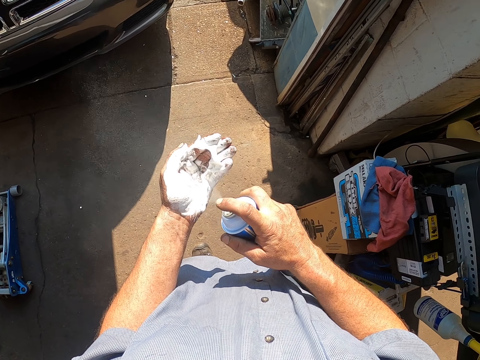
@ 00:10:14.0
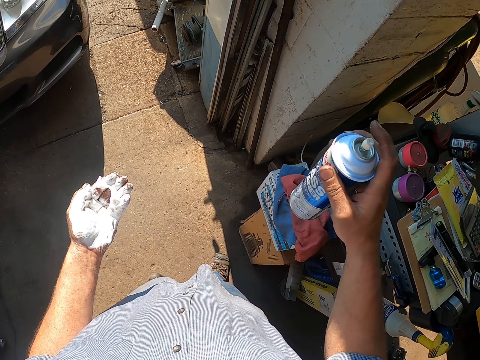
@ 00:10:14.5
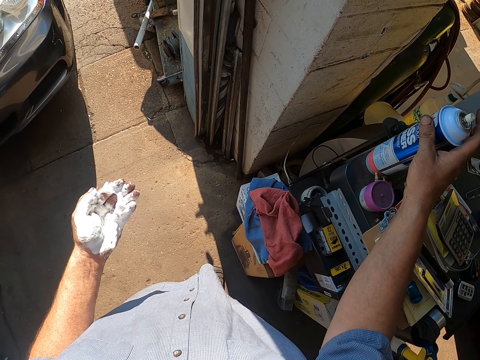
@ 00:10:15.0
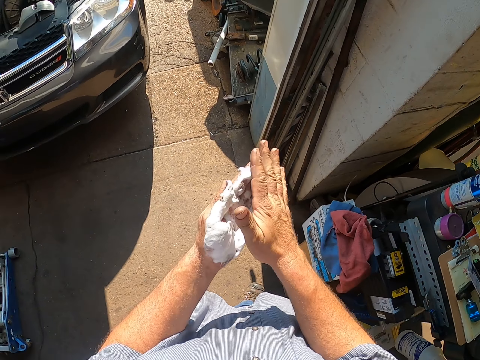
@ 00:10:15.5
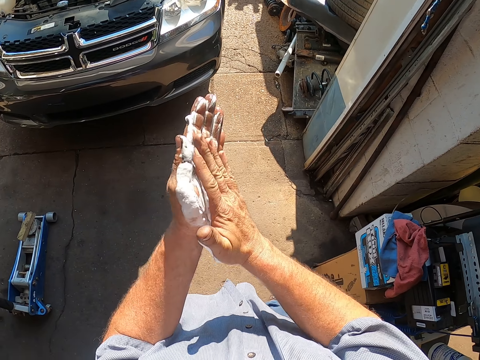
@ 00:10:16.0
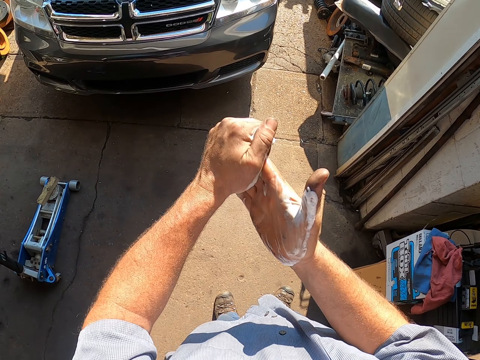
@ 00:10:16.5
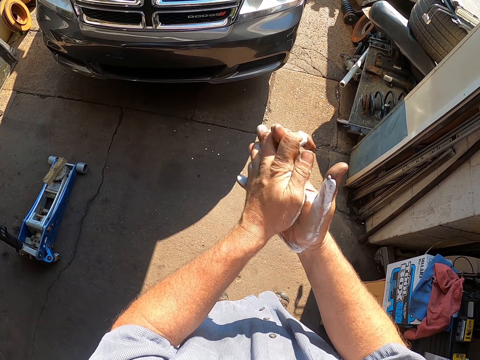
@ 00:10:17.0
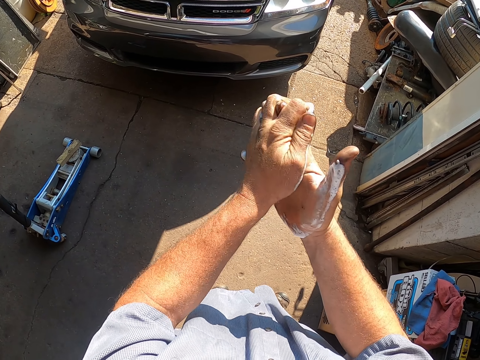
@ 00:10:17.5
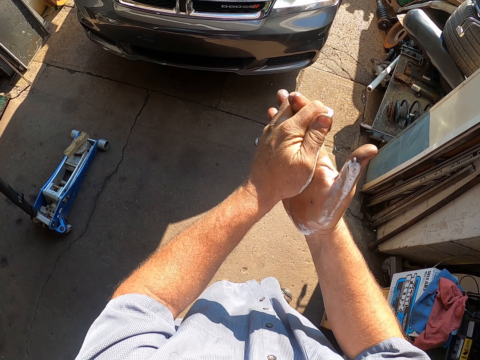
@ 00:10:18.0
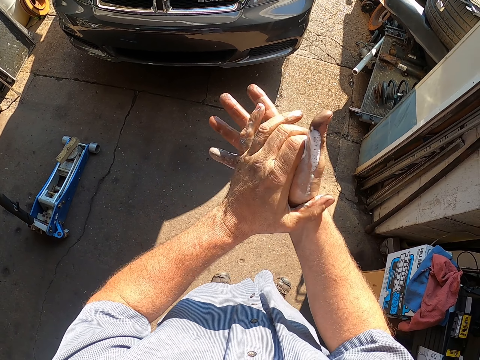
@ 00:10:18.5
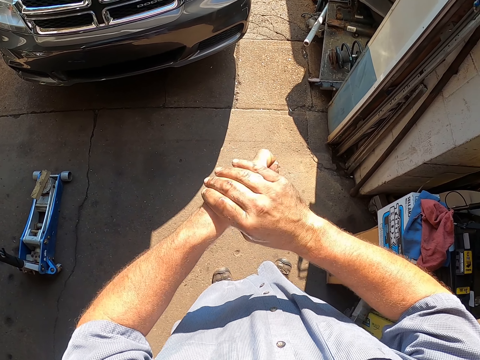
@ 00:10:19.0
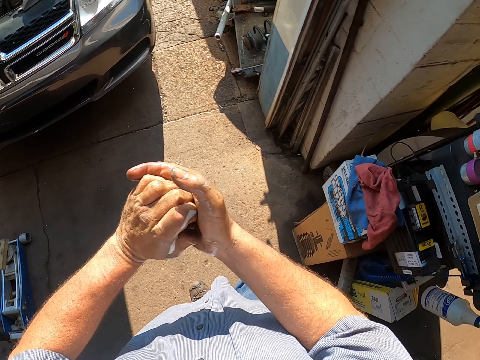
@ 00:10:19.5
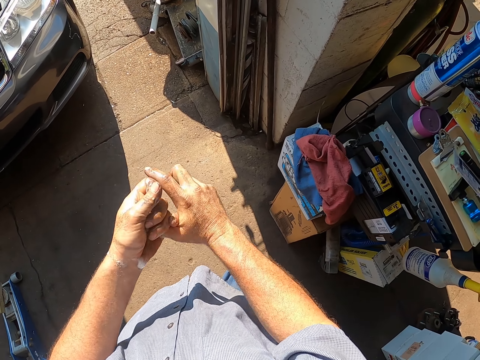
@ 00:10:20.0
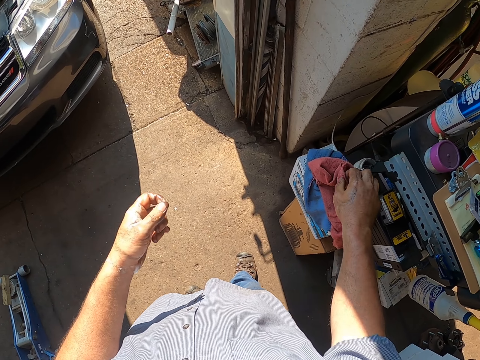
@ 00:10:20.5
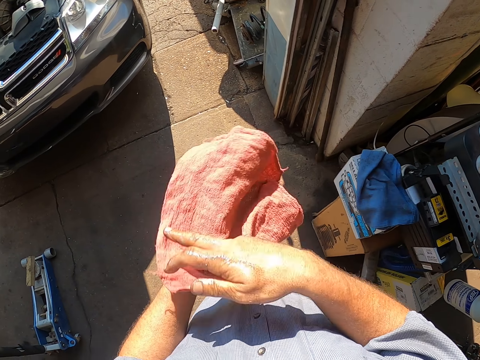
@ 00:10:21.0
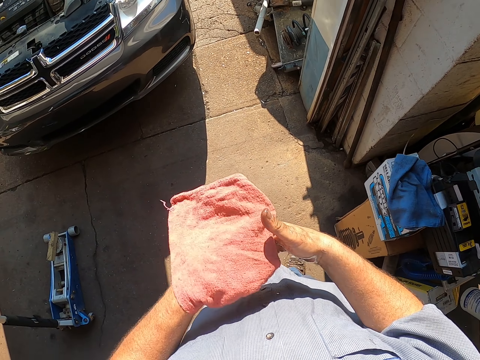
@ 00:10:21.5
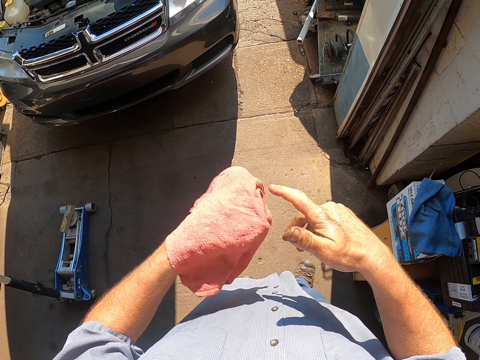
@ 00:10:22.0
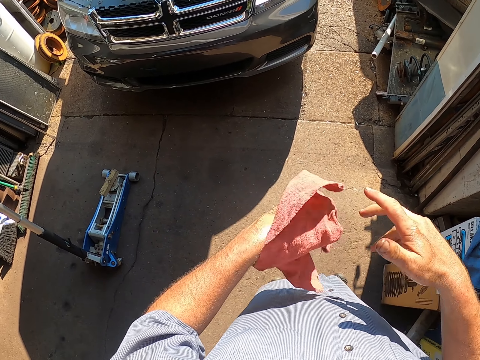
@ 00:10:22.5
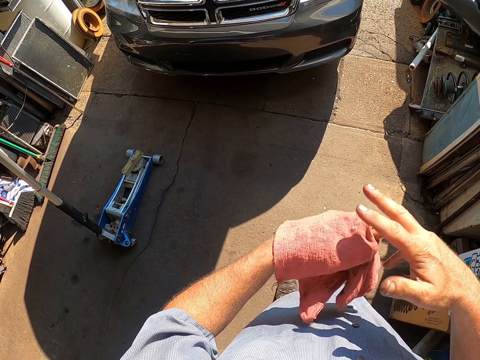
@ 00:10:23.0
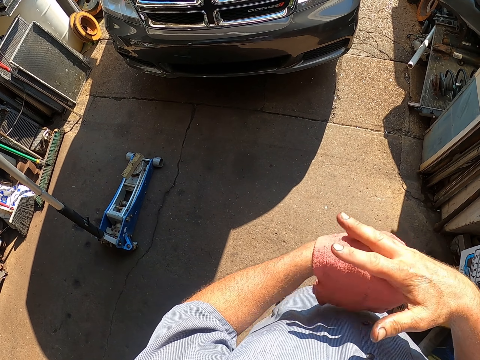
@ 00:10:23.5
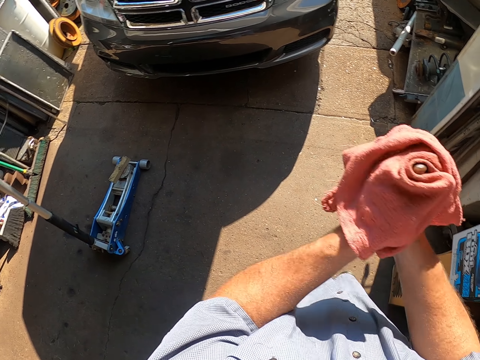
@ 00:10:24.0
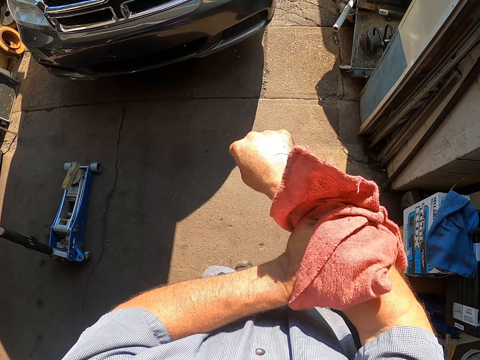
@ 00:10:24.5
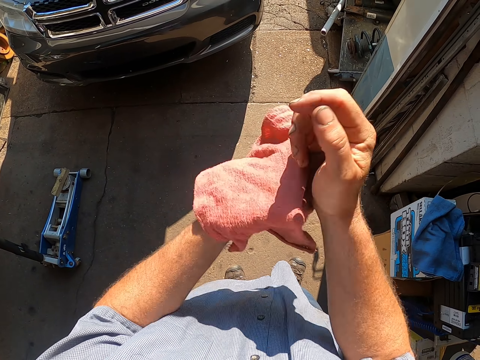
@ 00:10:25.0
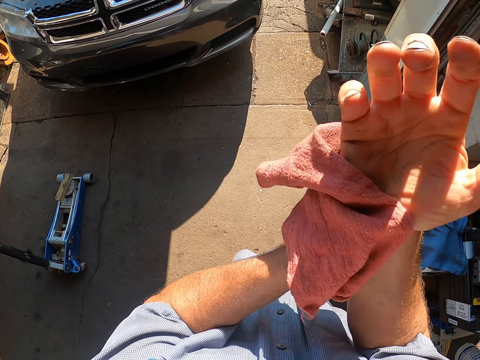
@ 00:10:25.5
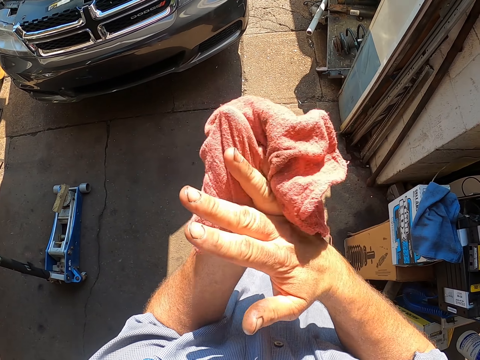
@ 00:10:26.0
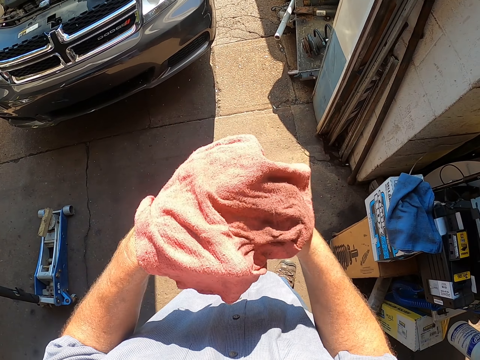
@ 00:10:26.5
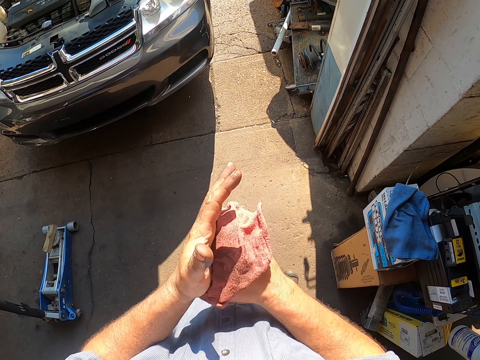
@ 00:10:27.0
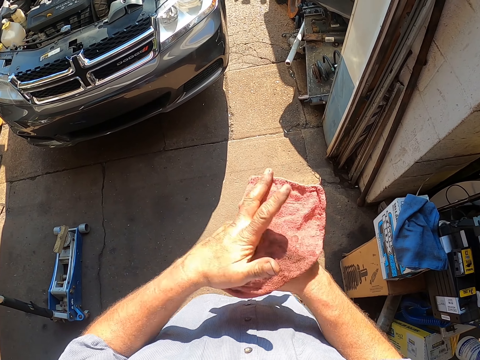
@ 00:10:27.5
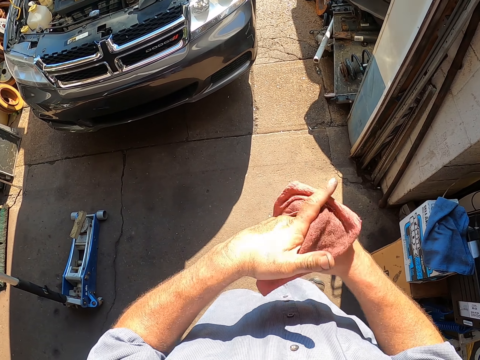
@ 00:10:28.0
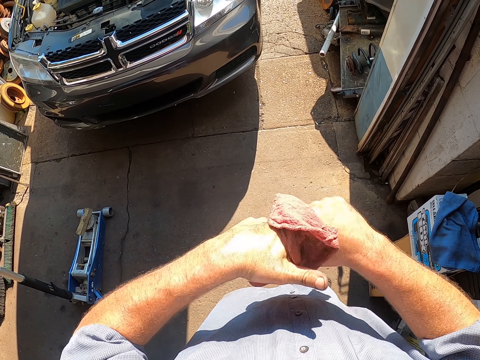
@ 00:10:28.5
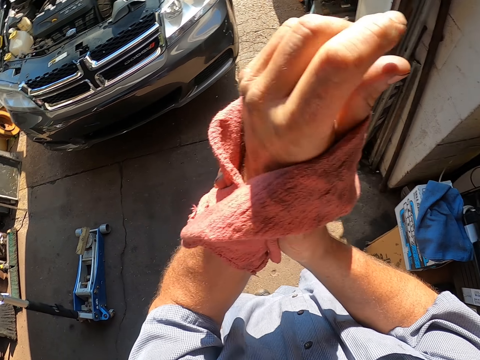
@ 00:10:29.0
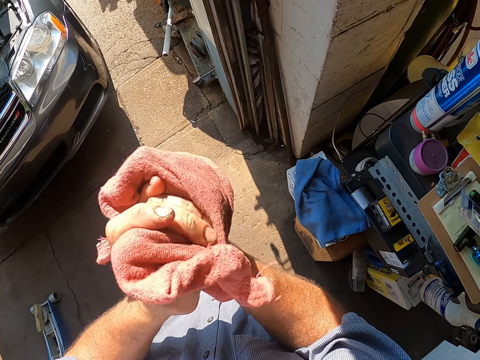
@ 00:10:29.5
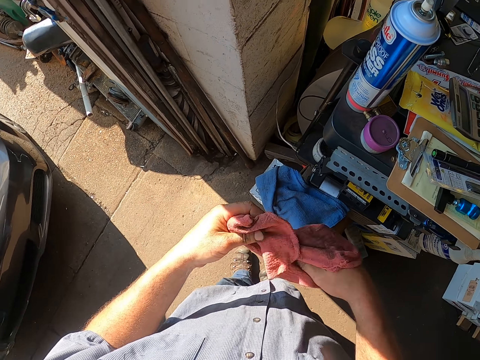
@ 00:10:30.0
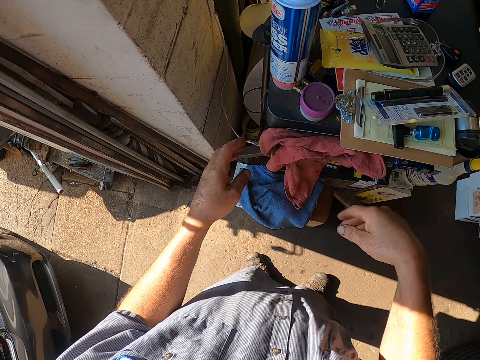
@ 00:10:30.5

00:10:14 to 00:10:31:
The camera wearer puts the spray on the table. They rub the oil remover spray in hand. They pick up a towel or wiping cloth. They wipe the hands with the towel. They put the wiping cloth down.
